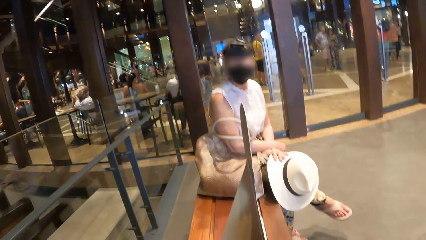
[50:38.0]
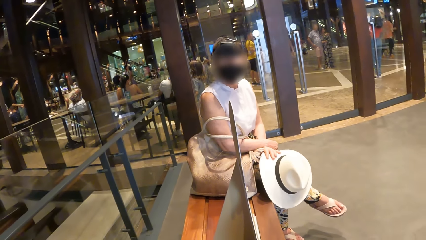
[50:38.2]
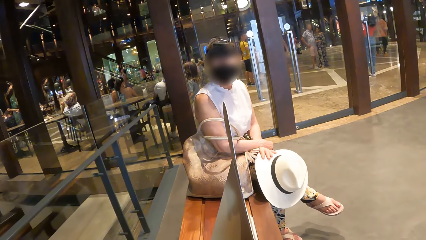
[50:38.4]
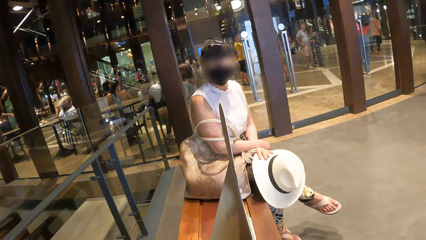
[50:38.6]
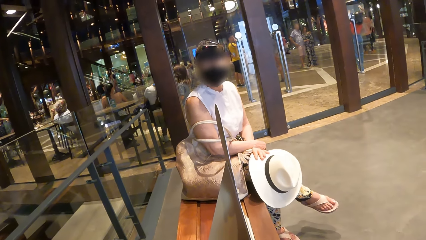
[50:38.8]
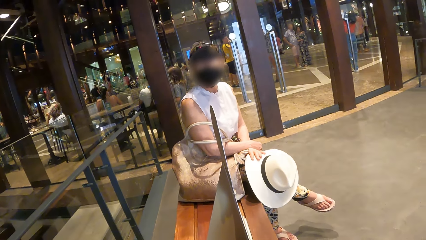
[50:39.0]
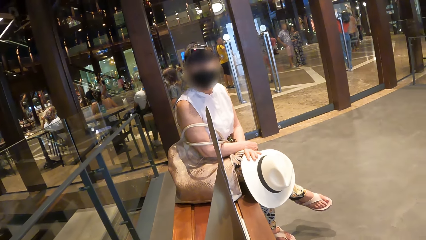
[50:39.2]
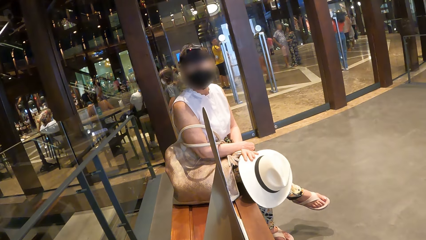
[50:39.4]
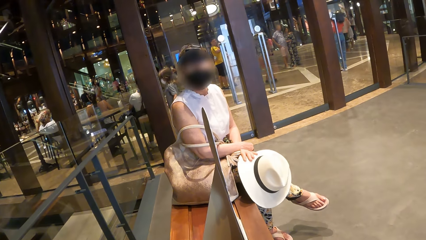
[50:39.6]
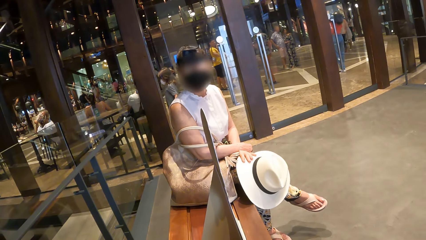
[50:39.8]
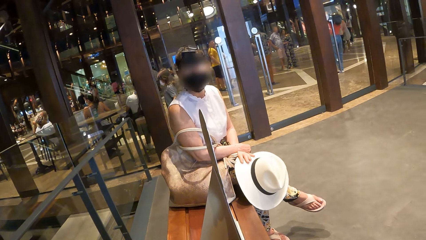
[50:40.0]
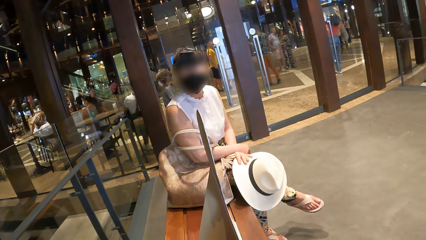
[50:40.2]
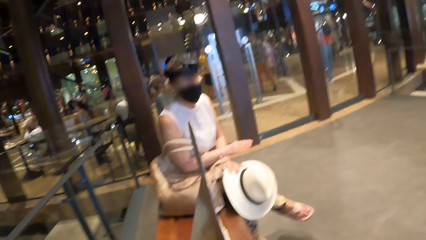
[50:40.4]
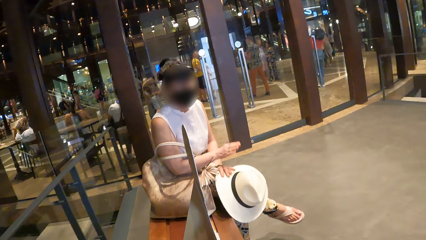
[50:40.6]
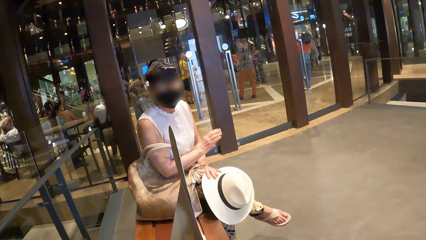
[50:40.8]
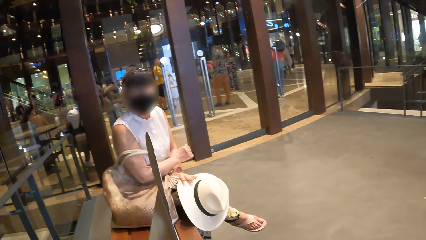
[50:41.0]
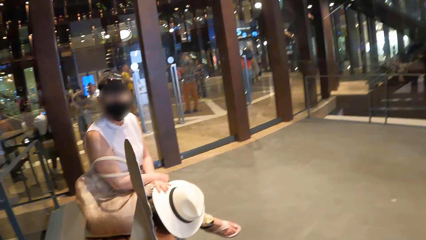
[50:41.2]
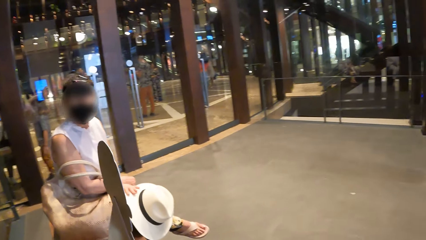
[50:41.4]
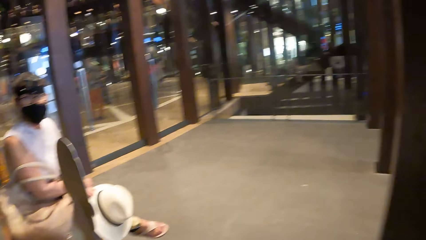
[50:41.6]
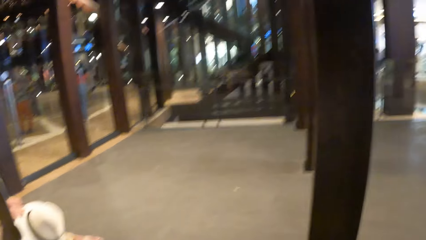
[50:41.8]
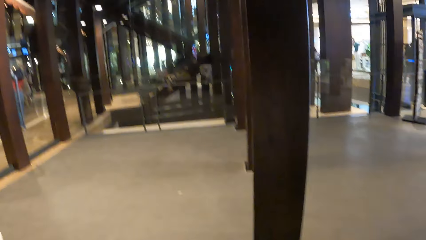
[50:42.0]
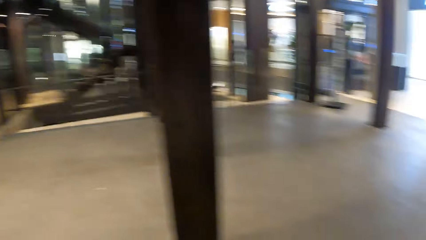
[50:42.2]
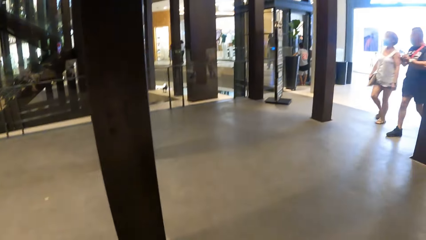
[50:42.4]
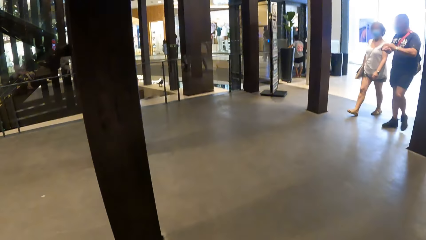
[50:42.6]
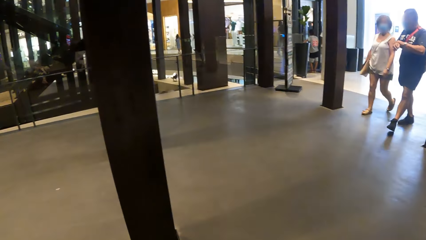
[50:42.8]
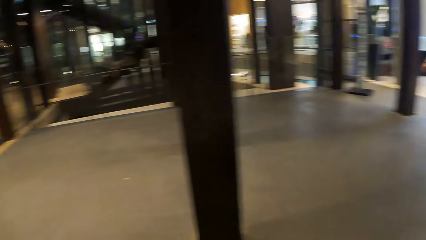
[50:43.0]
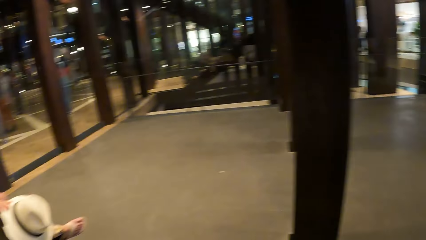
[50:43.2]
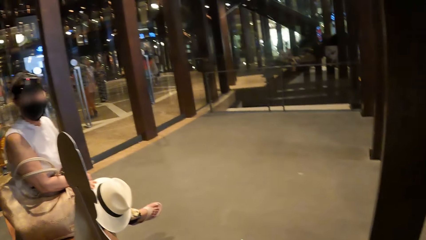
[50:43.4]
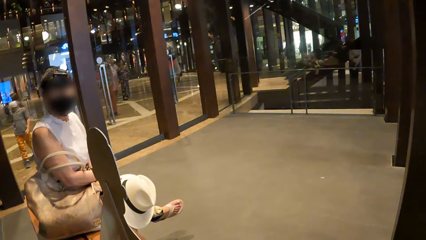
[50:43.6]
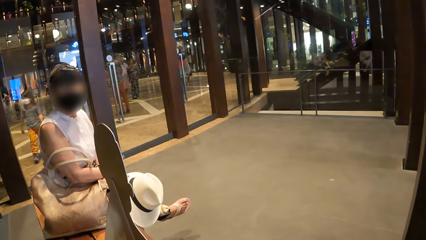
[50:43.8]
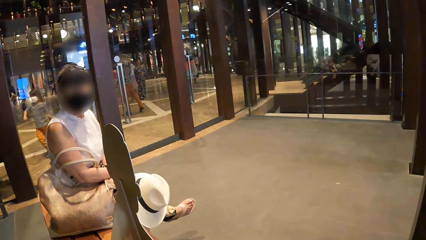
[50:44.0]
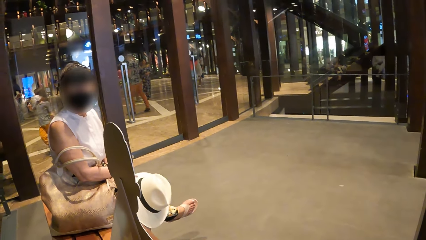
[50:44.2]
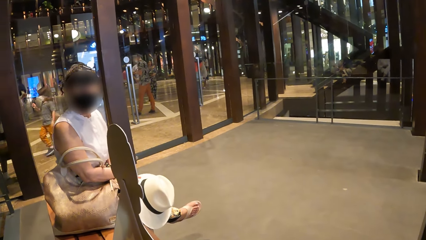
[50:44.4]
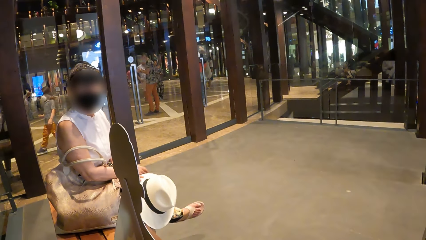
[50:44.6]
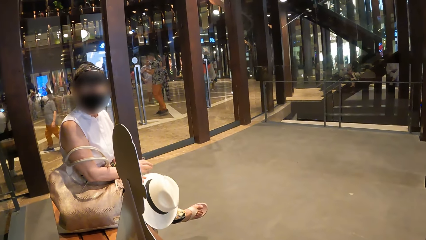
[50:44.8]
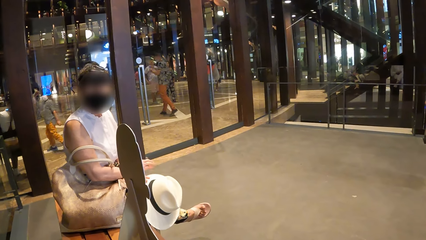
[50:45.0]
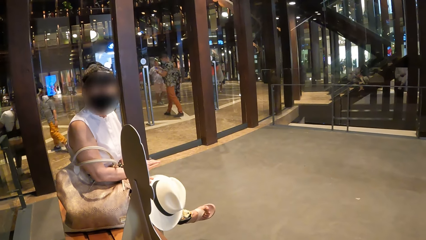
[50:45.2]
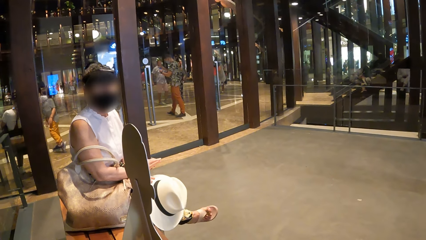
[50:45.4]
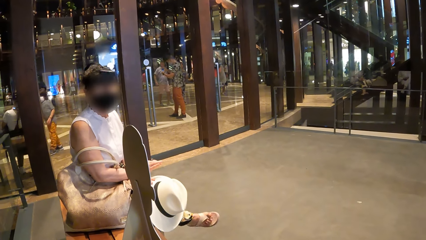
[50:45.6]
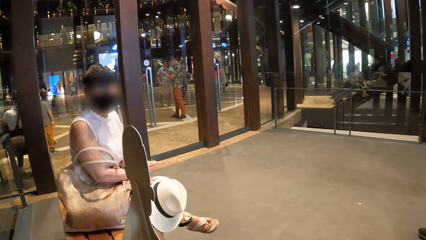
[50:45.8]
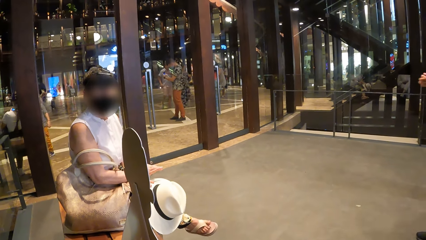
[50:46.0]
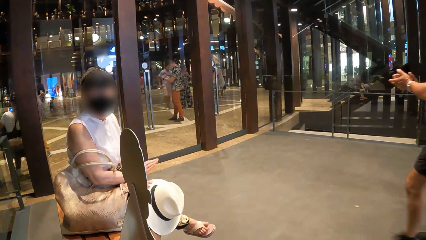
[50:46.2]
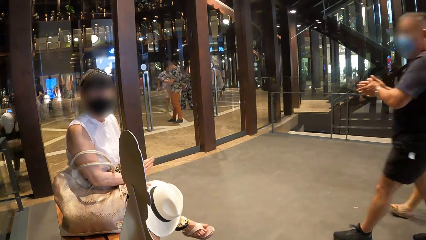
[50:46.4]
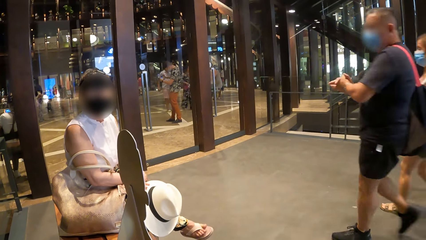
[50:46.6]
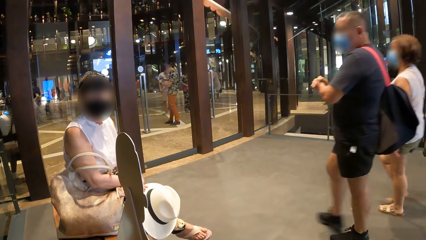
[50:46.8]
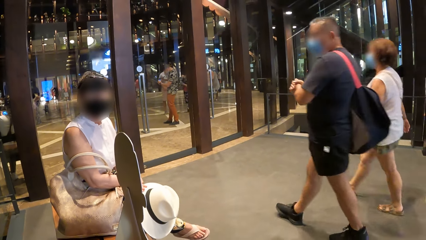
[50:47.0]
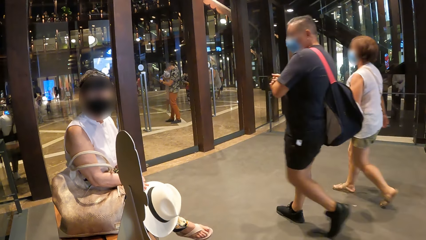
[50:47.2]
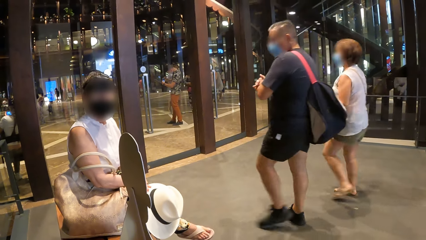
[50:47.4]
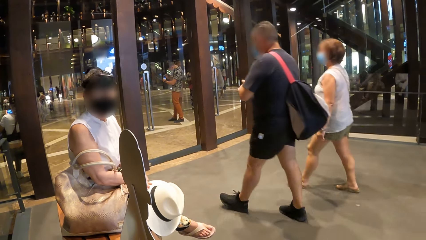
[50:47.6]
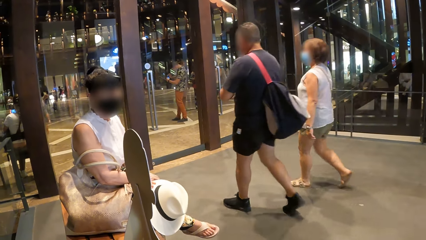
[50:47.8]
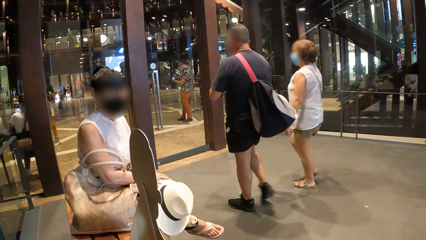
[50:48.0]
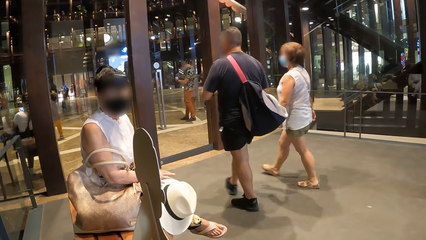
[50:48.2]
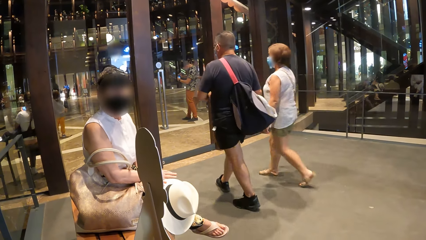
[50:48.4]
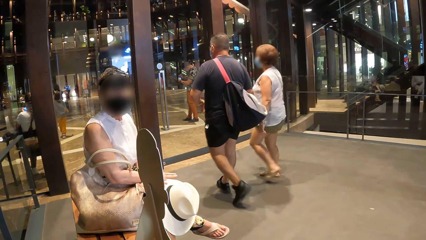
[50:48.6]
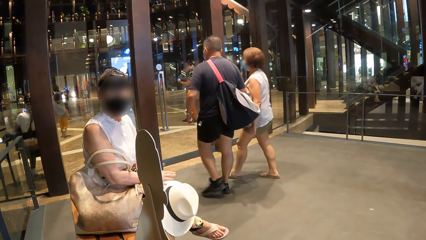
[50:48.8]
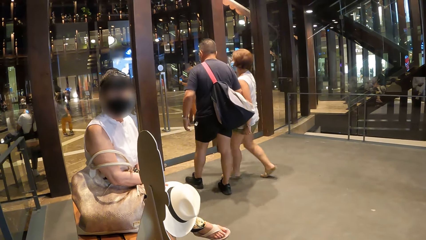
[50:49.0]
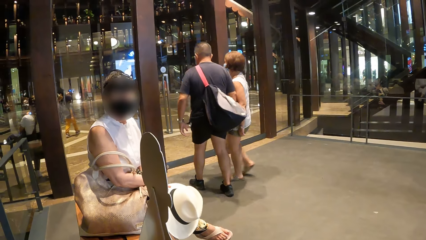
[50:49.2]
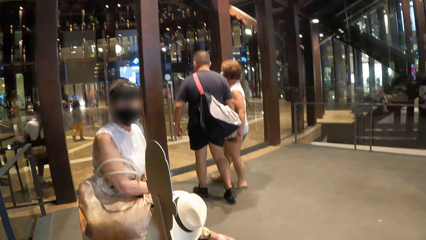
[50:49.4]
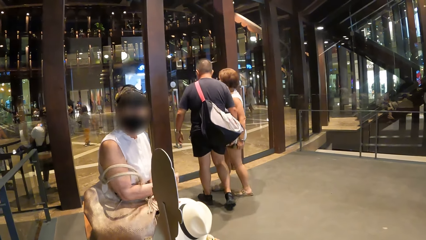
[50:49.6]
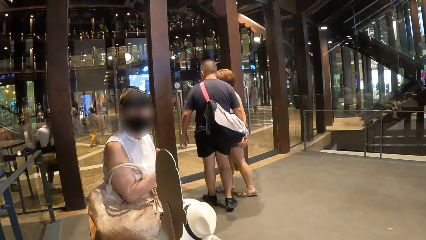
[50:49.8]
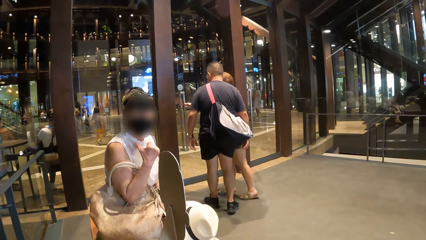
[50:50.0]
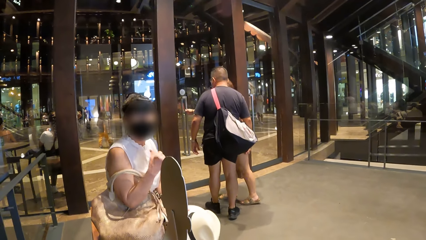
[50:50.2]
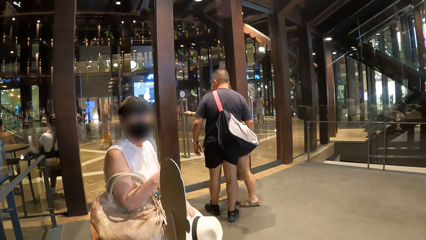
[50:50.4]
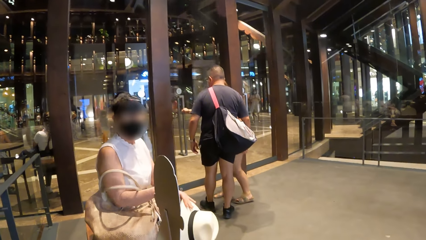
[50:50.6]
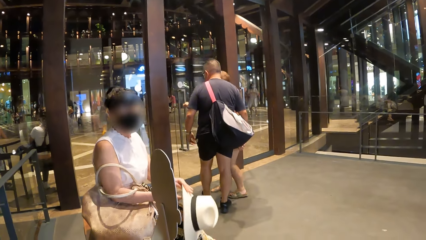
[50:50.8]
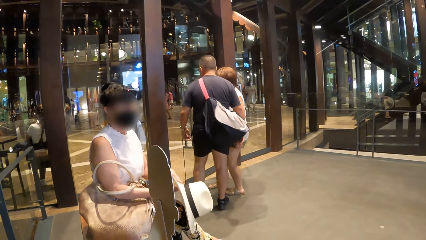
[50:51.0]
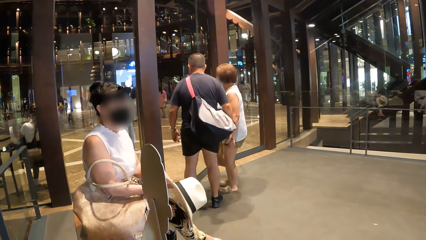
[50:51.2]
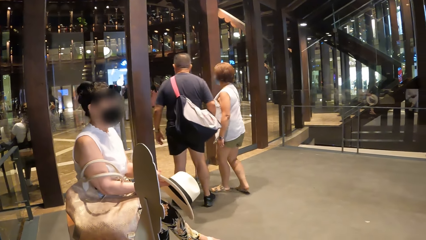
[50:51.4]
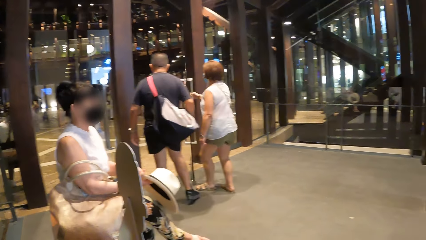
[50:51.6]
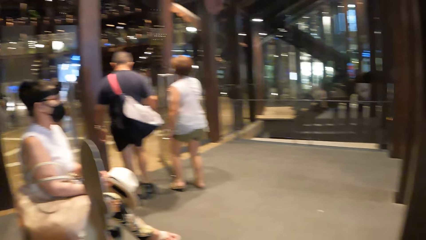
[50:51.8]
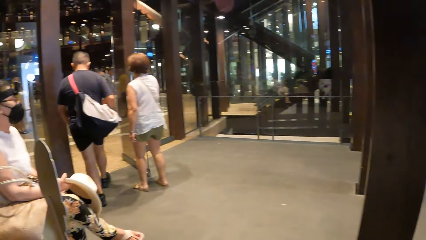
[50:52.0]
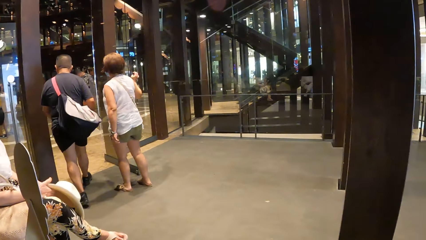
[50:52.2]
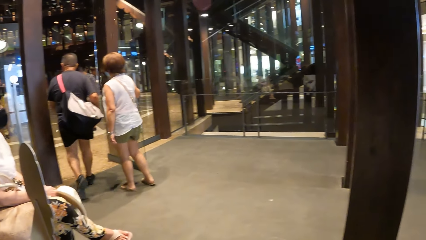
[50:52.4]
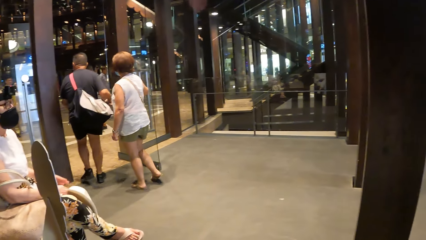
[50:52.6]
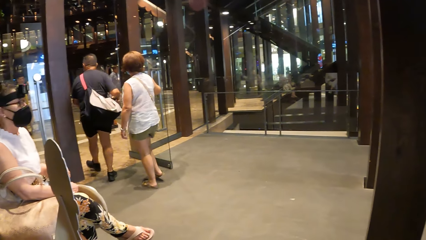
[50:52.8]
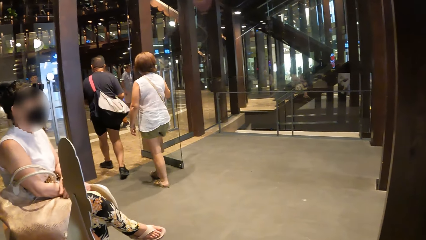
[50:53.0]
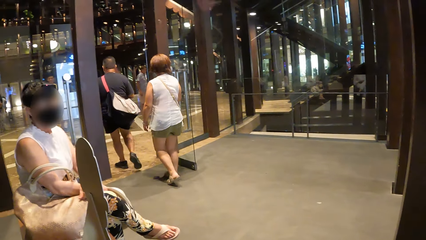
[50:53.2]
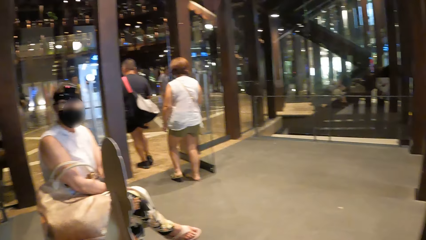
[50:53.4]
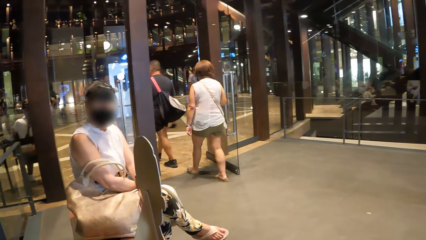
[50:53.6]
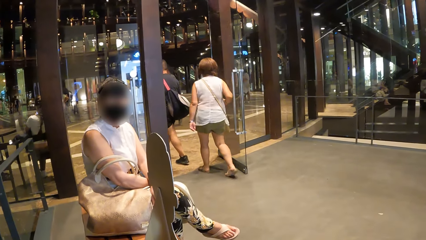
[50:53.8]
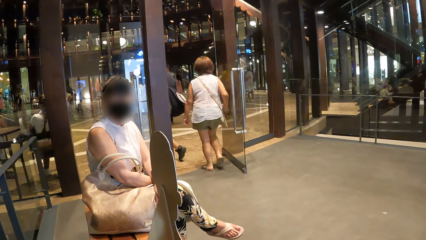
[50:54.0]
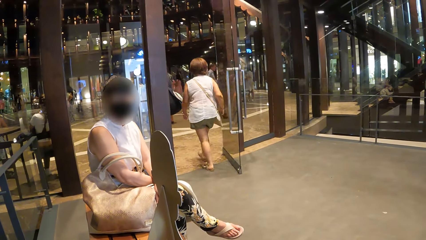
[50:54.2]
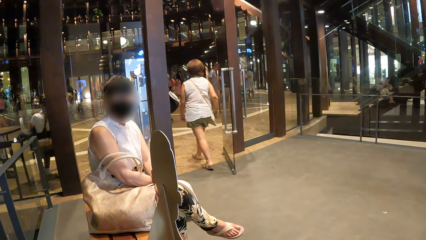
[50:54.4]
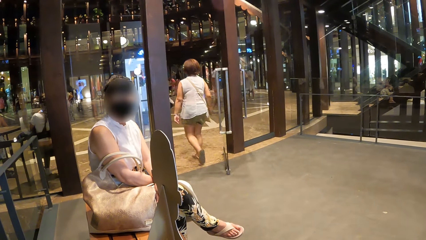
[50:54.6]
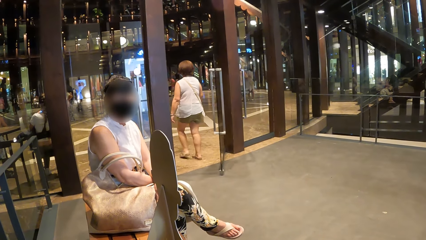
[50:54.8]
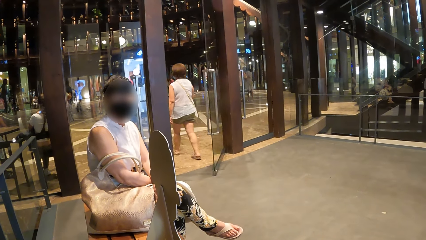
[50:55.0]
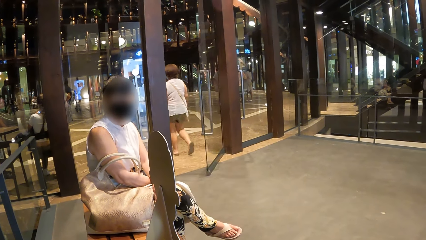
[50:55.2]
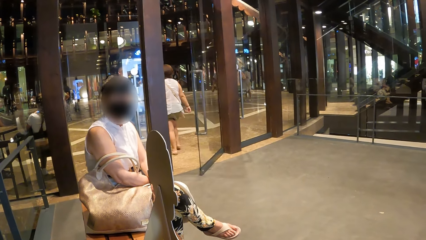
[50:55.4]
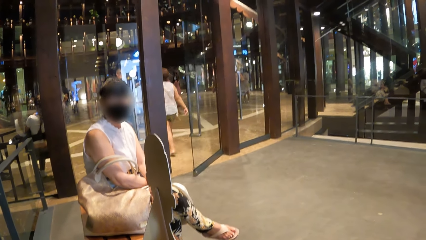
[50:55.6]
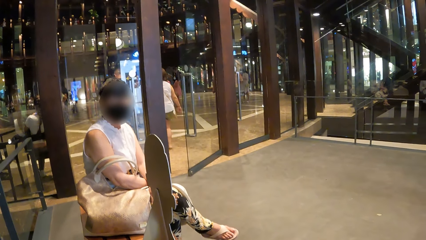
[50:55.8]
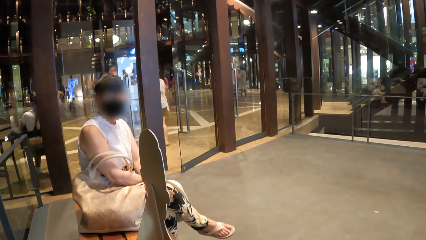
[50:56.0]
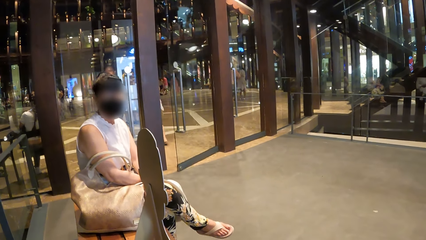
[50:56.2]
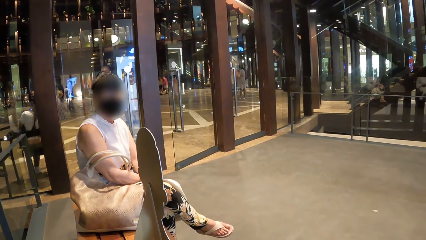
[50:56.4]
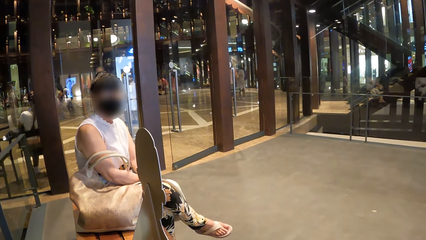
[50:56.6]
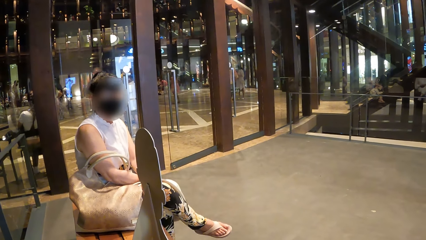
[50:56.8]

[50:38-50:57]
The camera wearer interacts with a woman. The woman converses with the camera wearer. The camera wearer looks around a mall. They interact with the woman. The woman converses with the camera wearer, makes a gesture with her right hand, and exchanges her hat on her right hand. The camera wearer looks around. The woman converses with the camera wearer. The camera wearer interacts with the woman.
